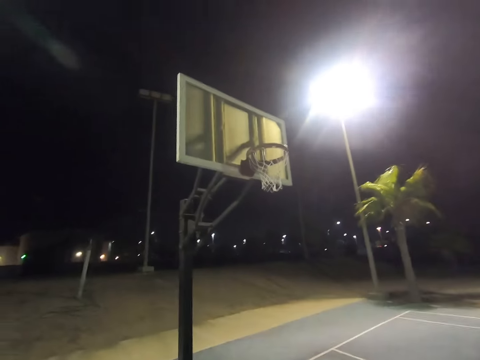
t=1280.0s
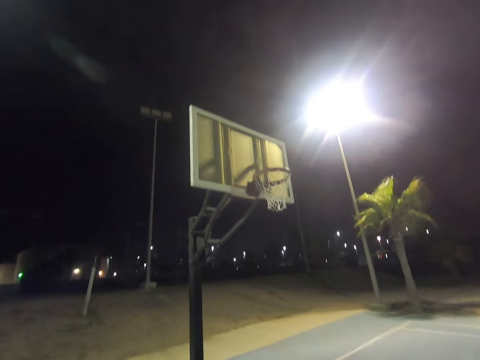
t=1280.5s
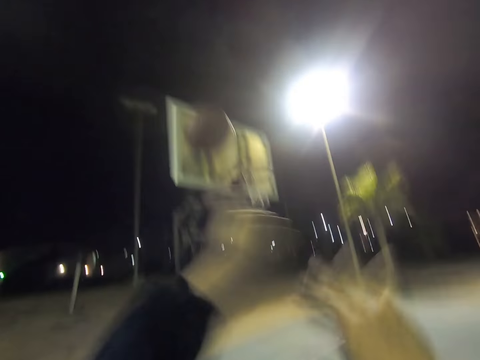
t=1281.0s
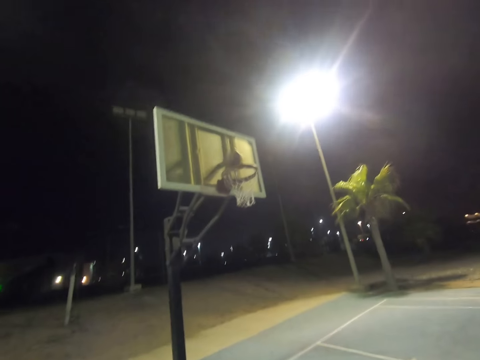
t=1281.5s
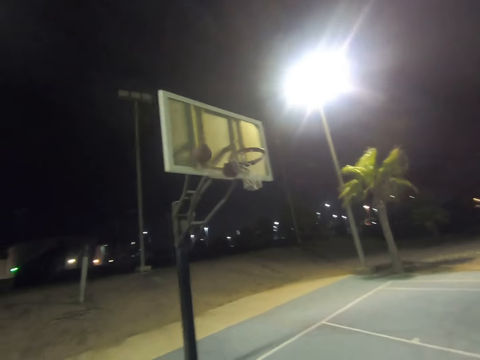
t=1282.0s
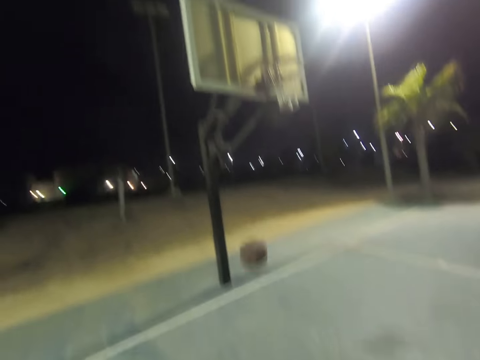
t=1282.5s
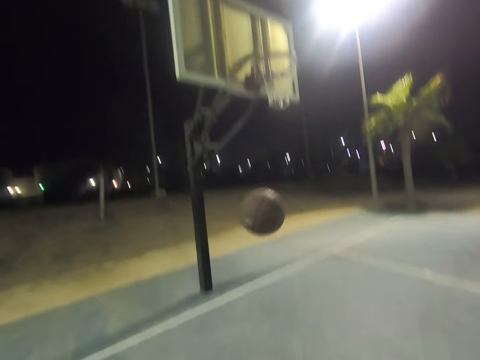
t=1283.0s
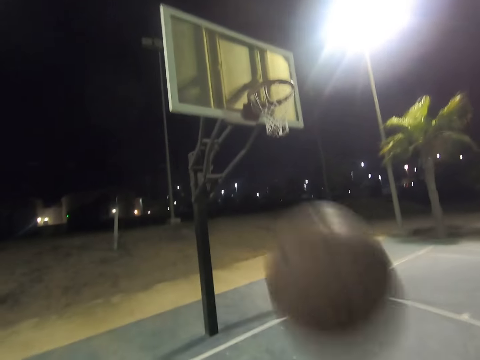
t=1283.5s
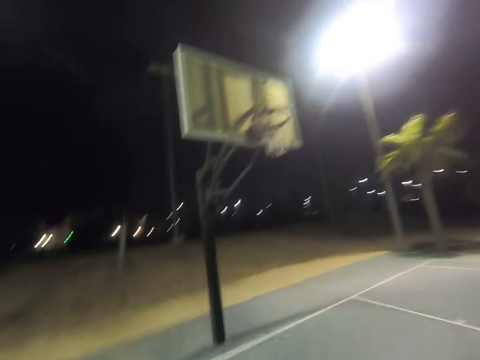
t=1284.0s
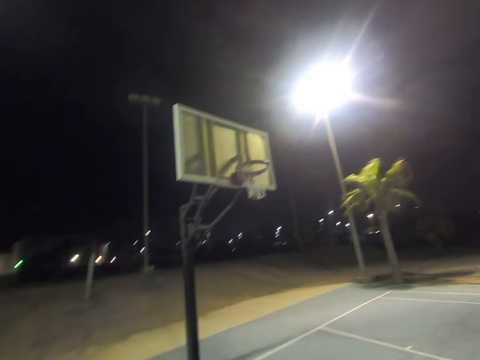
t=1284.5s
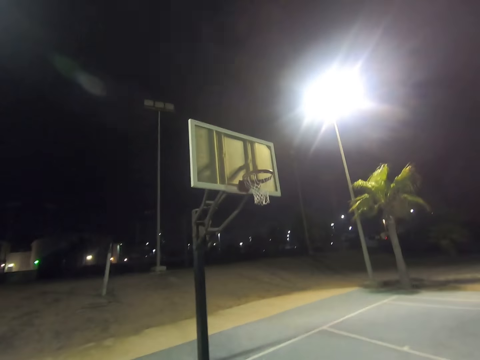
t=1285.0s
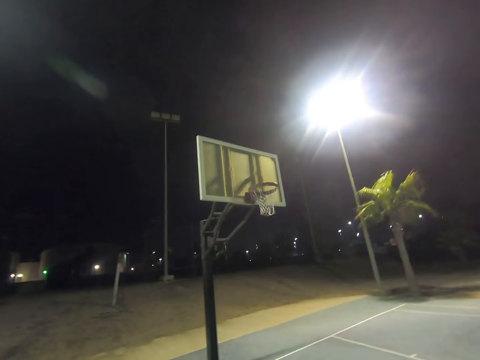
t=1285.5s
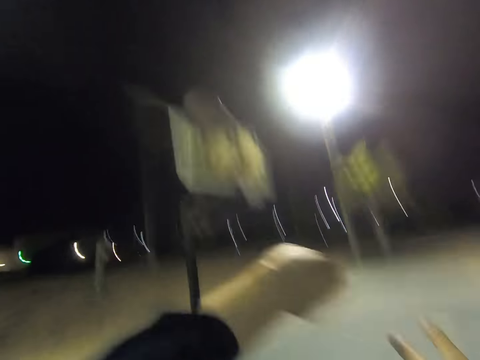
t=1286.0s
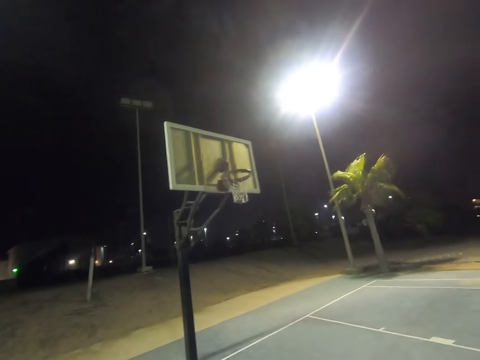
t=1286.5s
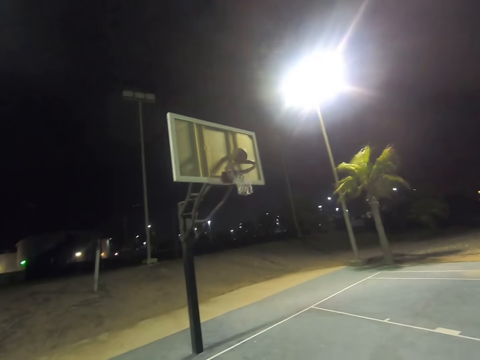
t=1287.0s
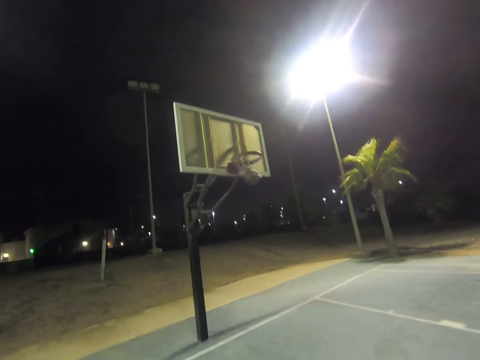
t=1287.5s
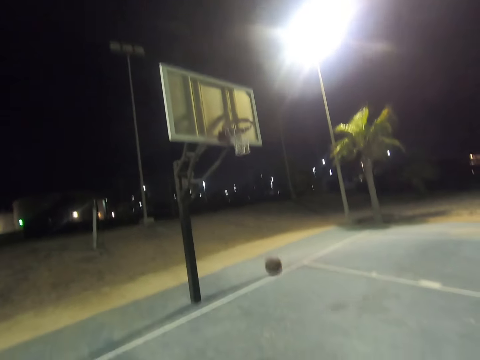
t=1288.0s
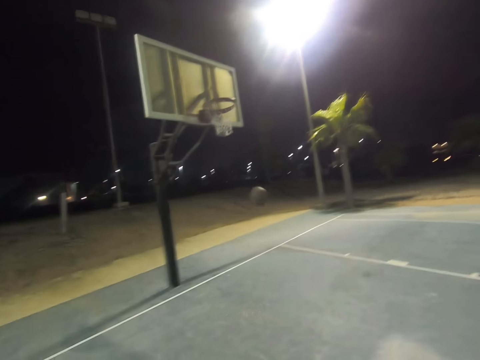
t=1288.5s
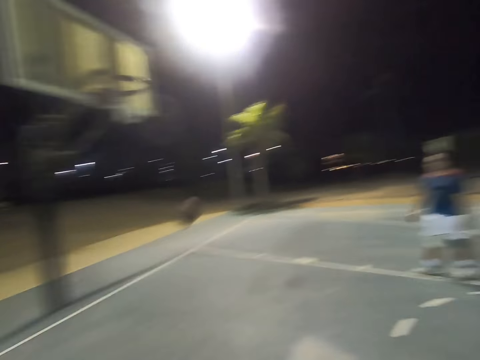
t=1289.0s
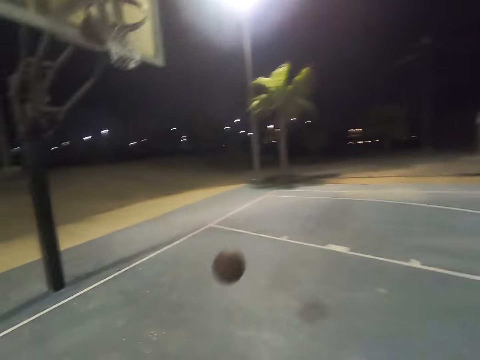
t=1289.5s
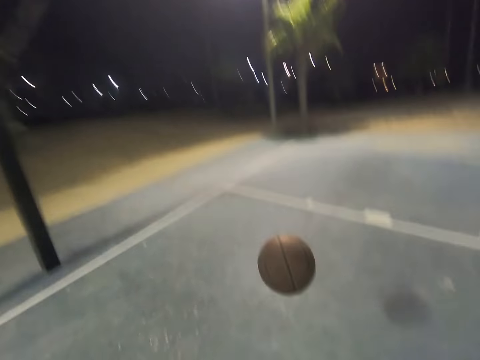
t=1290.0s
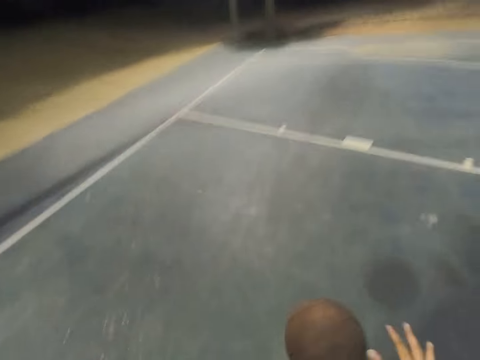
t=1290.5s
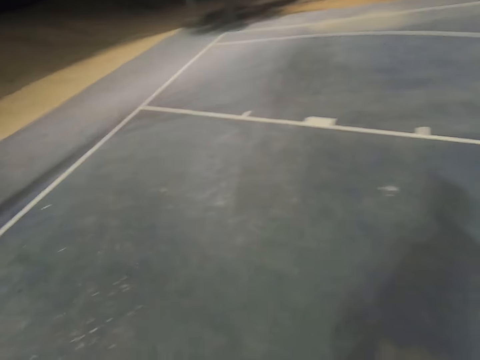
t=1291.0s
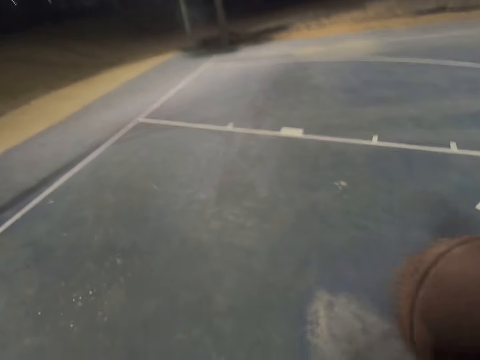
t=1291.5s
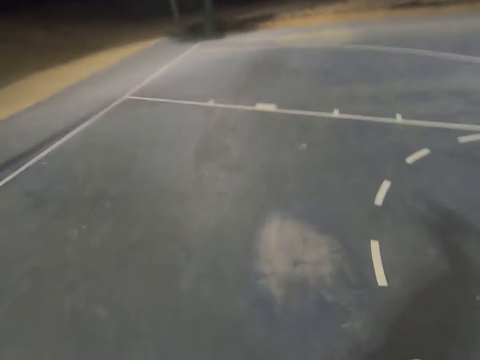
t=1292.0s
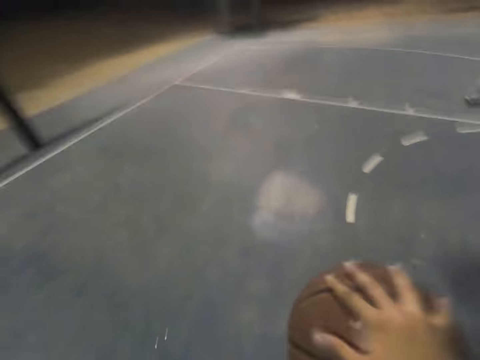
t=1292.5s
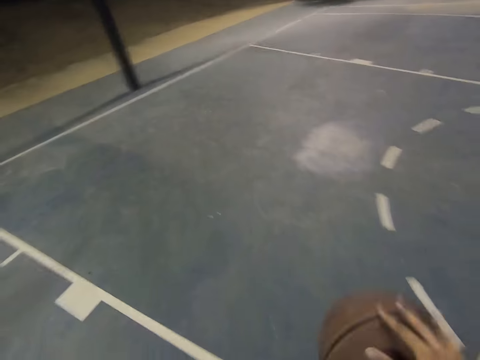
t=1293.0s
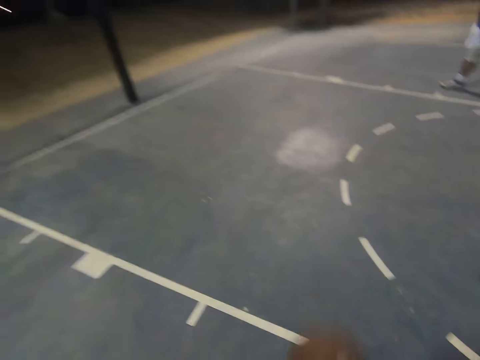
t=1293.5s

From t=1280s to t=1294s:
The camera wearer throws the ball to the hoop. They throw the ball to the hoop again. They catch the ball.

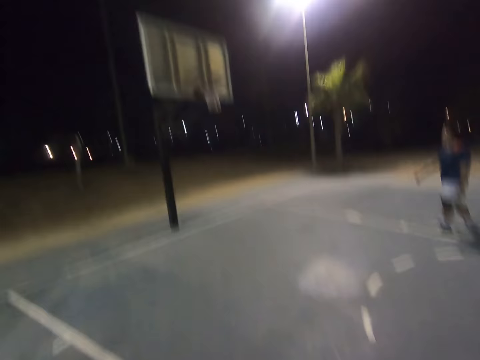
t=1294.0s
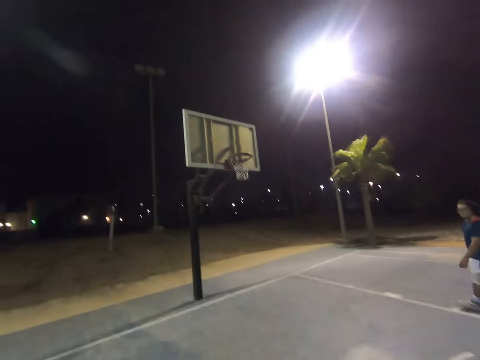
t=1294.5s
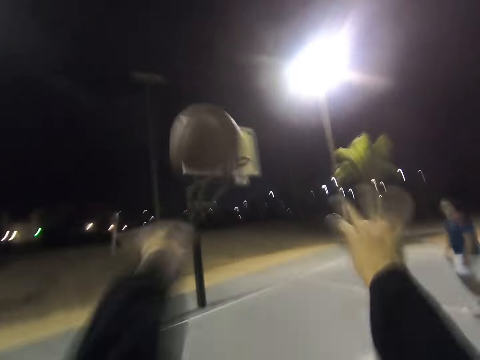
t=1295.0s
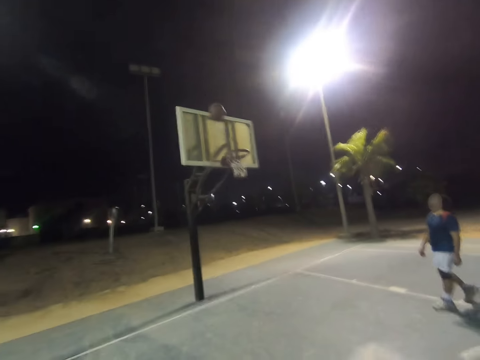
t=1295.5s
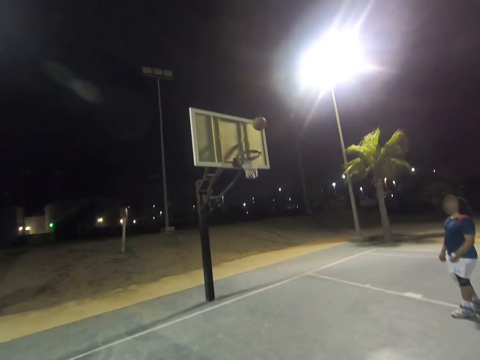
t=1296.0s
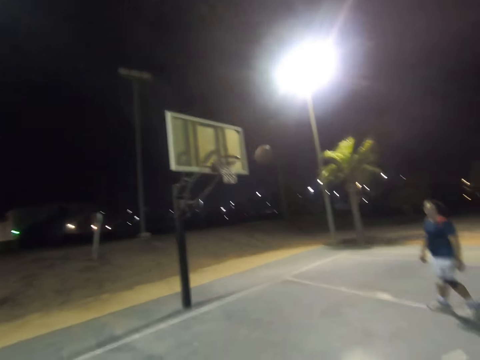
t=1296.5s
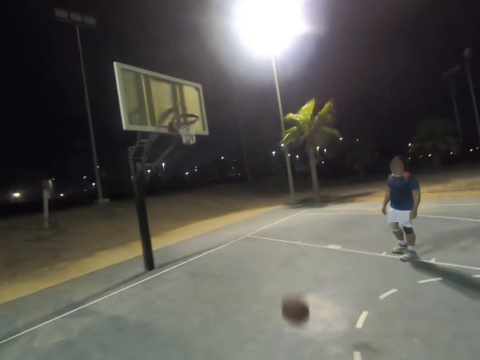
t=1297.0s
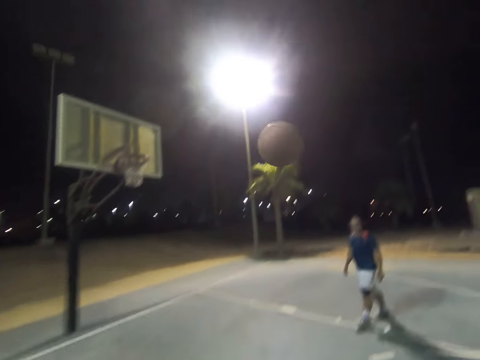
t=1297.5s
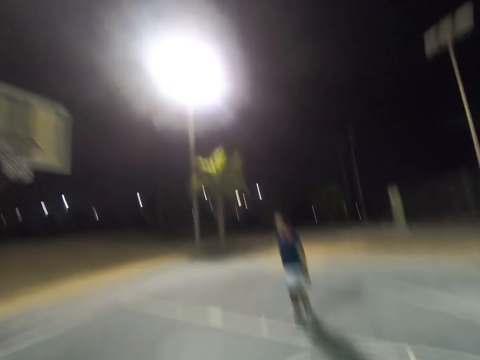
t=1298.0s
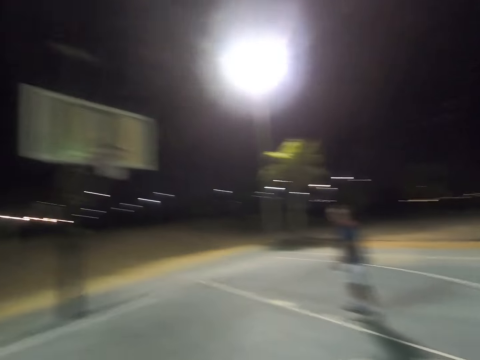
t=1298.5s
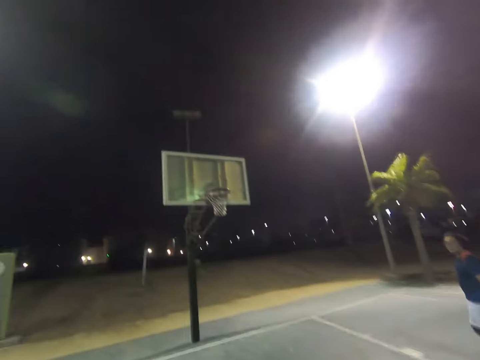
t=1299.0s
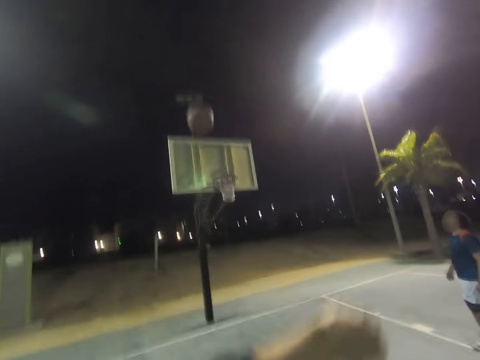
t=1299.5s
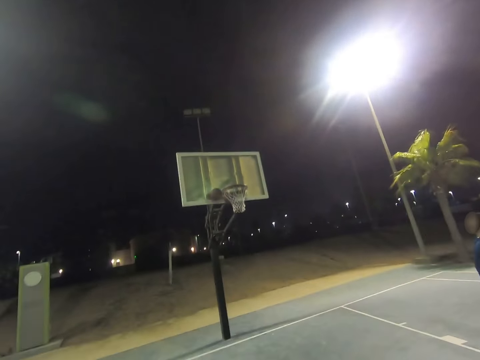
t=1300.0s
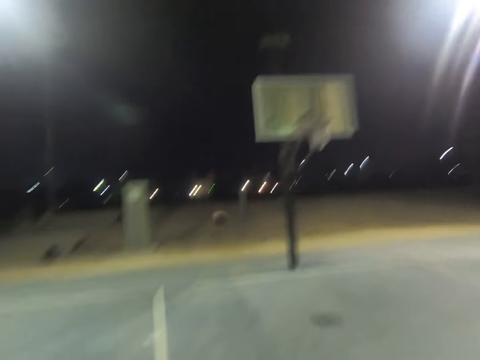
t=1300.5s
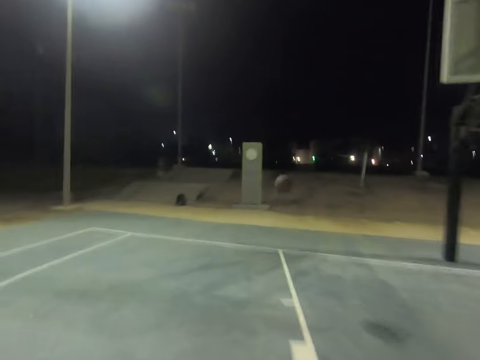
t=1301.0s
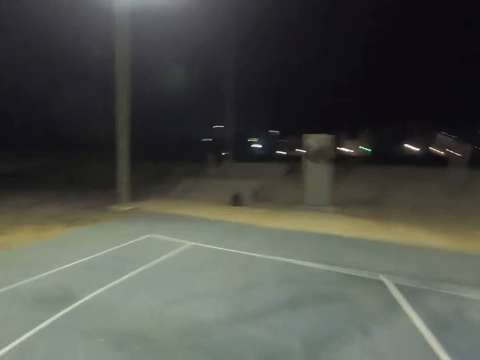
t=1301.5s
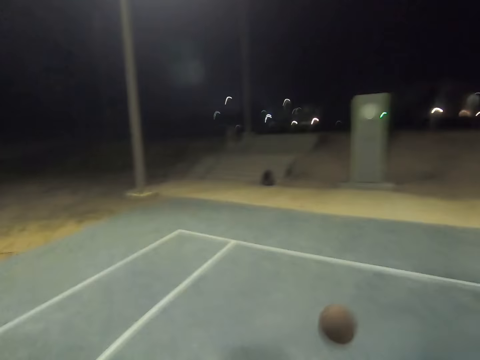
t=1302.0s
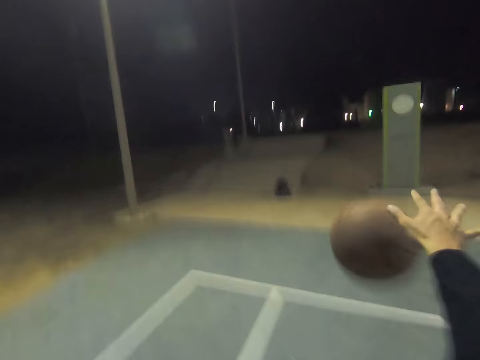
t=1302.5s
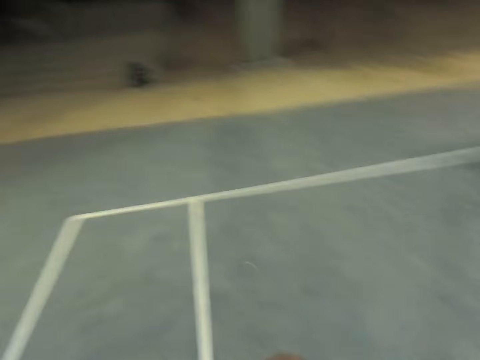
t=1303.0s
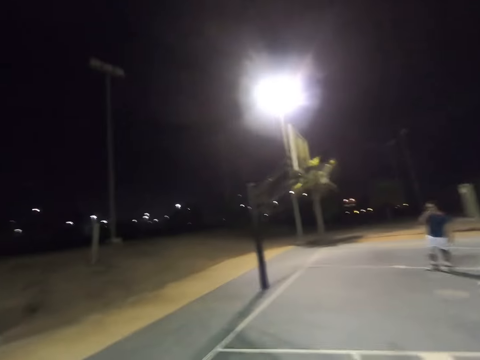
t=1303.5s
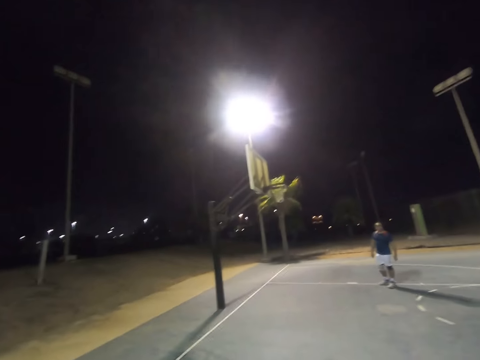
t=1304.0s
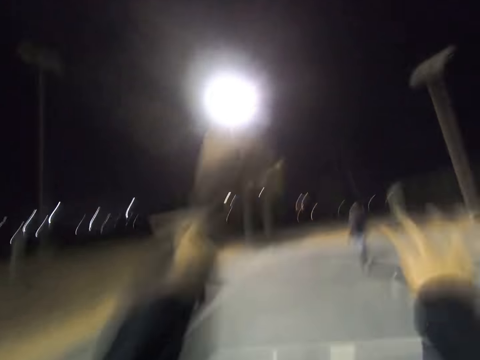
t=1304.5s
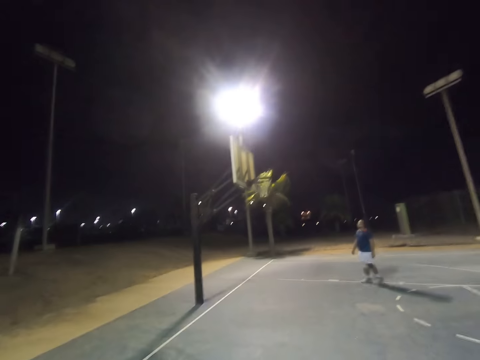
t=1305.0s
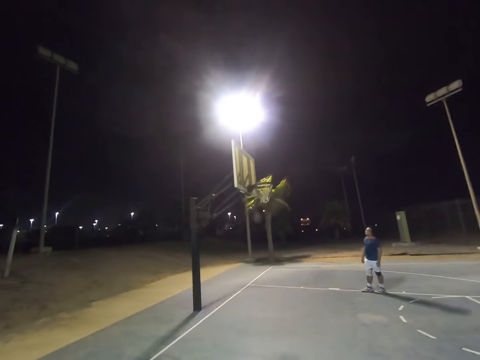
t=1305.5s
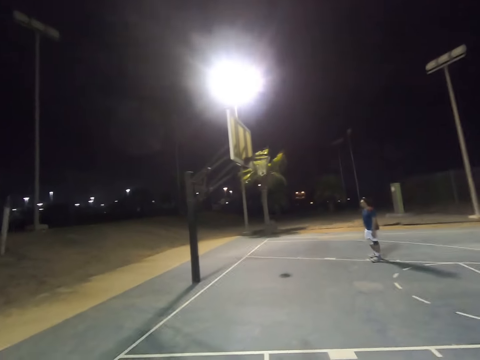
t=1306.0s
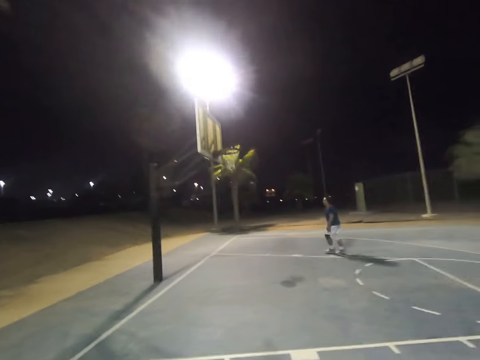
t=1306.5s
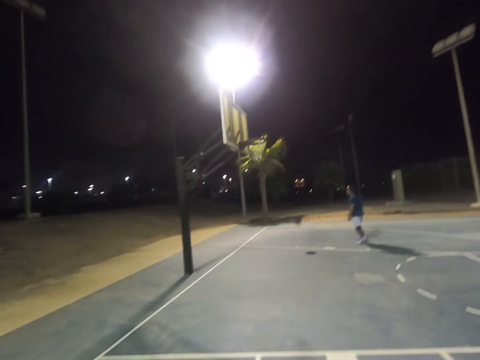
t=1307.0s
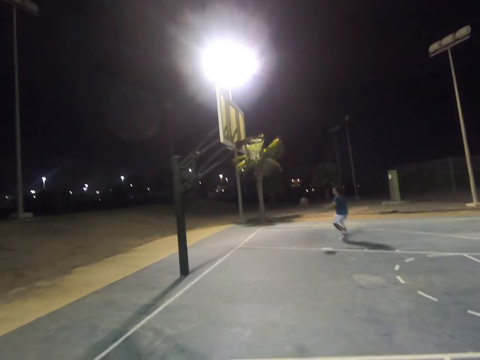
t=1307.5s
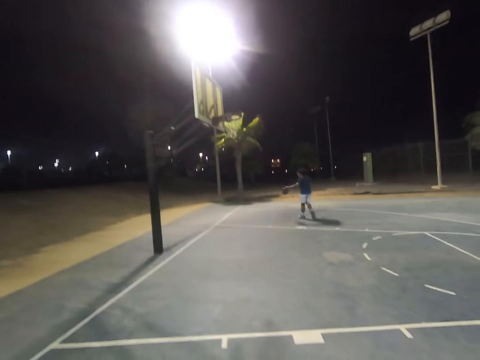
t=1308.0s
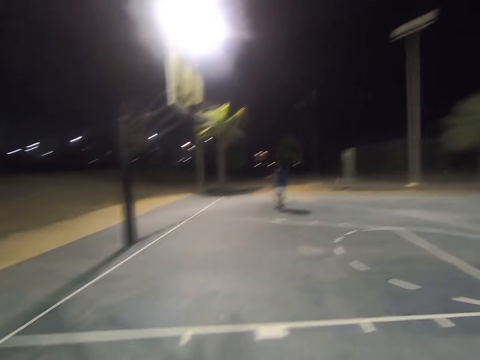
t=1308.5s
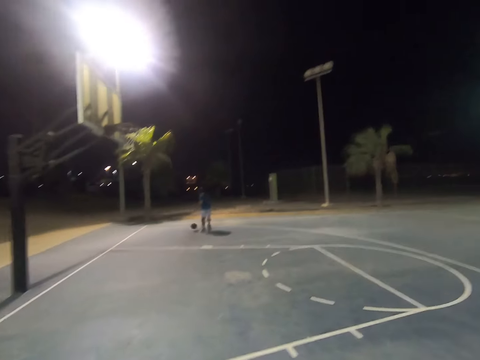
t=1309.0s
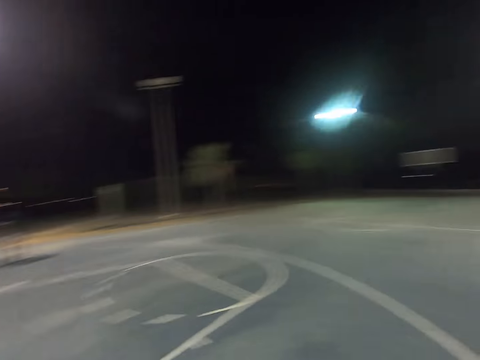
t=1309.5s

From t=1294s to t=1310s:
The camera wearer throws the ball to the hoop repeatedly. They catch the ball. They throw the ball to the hoop.
